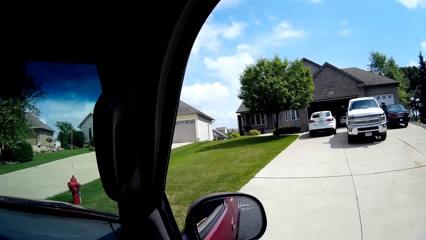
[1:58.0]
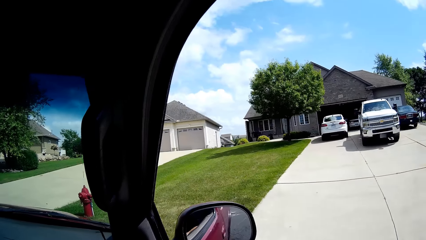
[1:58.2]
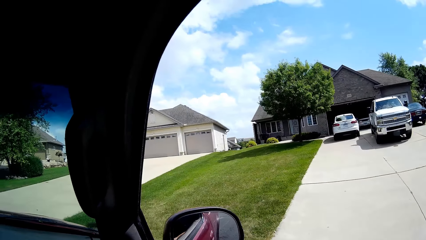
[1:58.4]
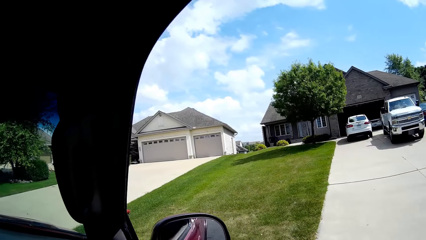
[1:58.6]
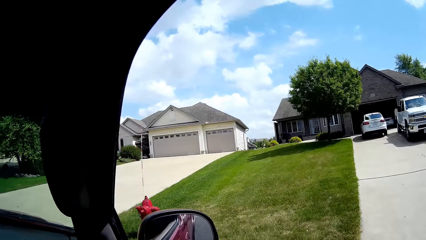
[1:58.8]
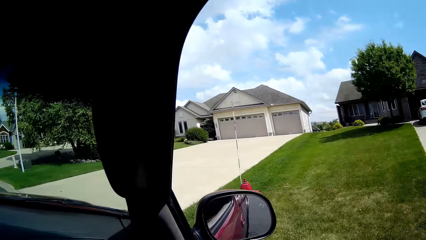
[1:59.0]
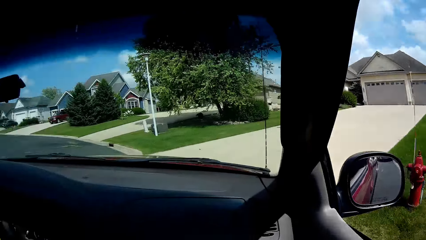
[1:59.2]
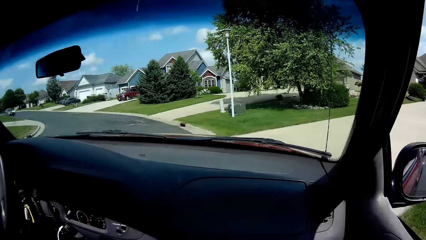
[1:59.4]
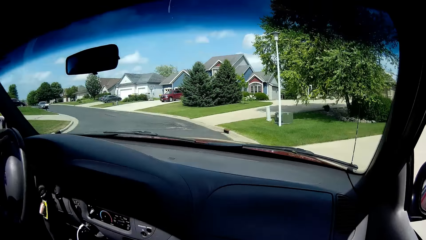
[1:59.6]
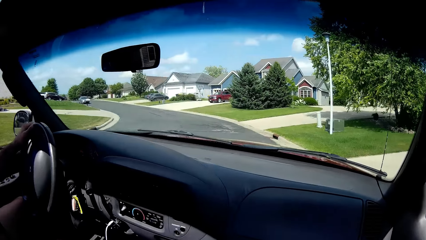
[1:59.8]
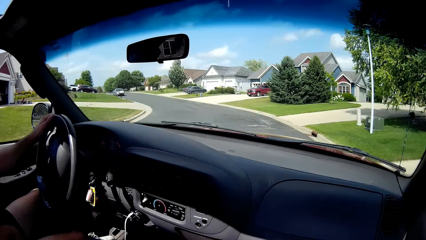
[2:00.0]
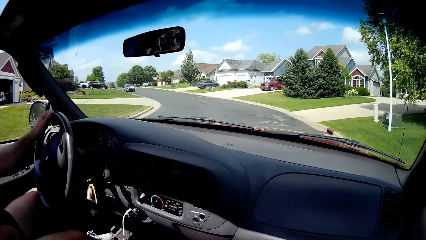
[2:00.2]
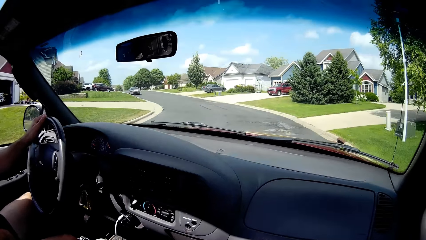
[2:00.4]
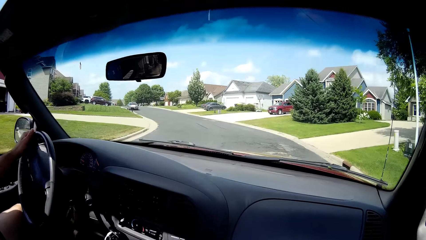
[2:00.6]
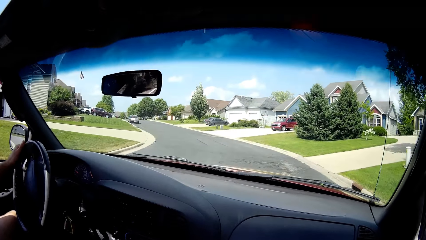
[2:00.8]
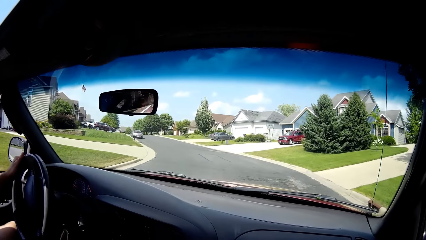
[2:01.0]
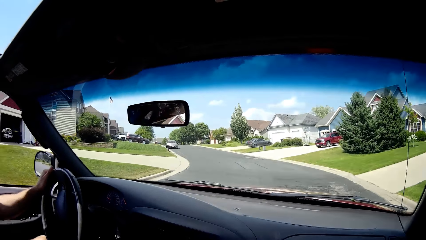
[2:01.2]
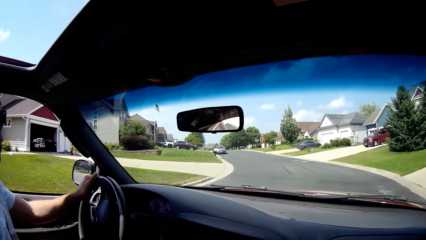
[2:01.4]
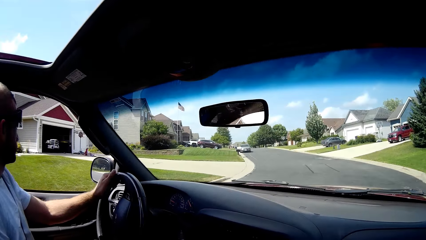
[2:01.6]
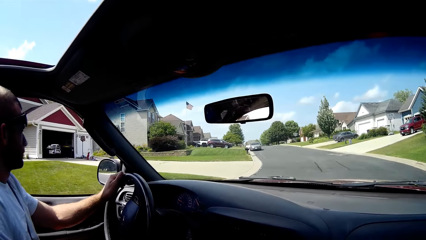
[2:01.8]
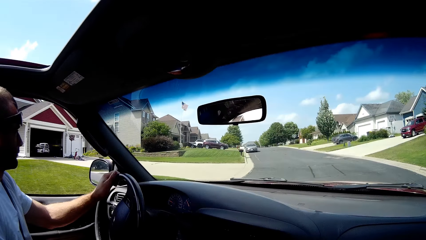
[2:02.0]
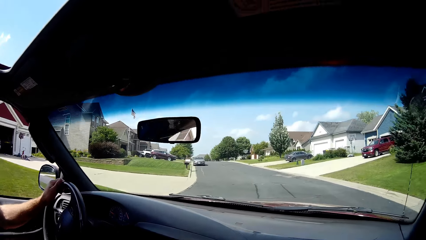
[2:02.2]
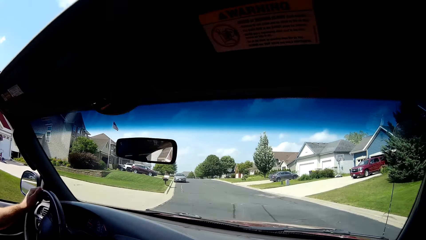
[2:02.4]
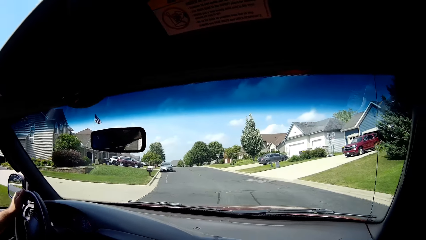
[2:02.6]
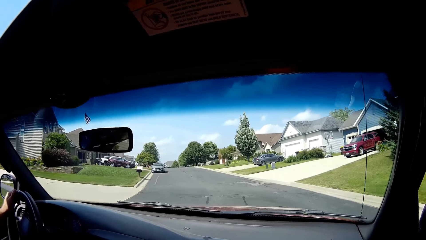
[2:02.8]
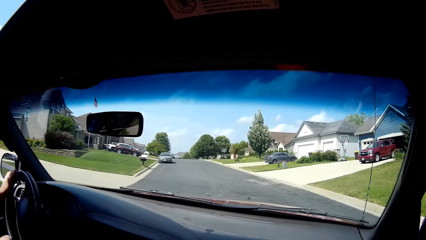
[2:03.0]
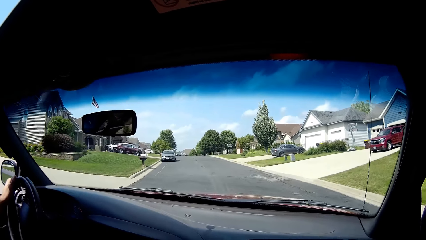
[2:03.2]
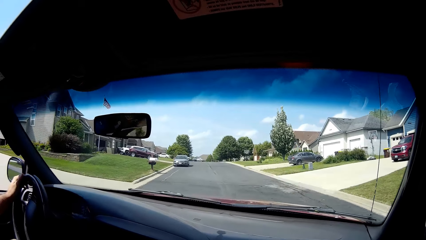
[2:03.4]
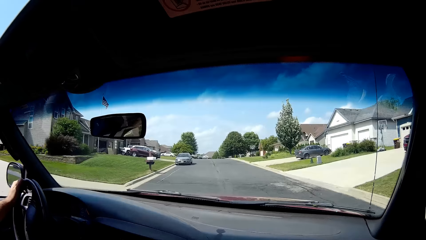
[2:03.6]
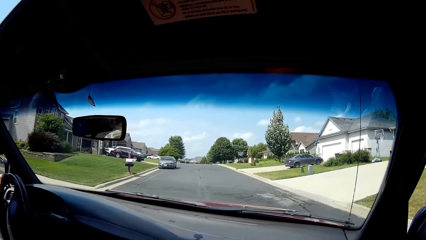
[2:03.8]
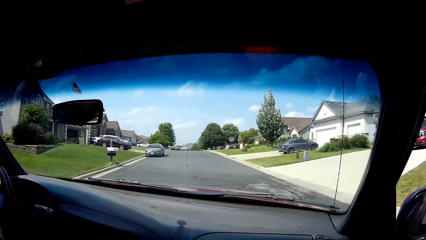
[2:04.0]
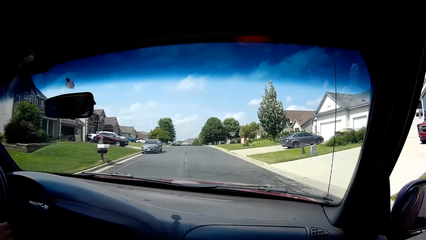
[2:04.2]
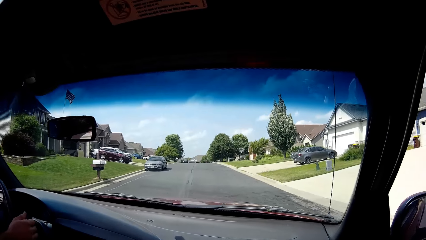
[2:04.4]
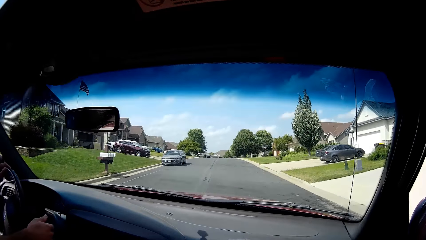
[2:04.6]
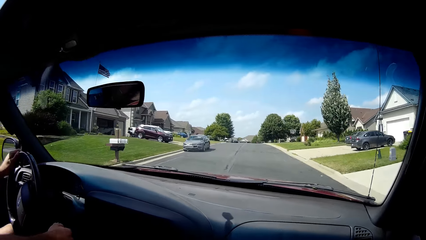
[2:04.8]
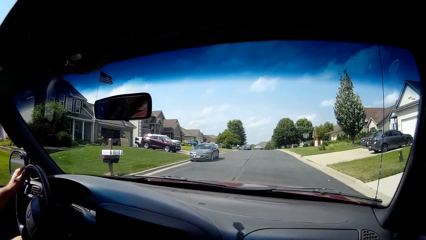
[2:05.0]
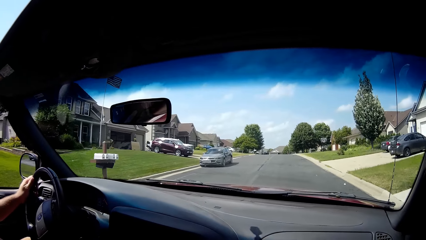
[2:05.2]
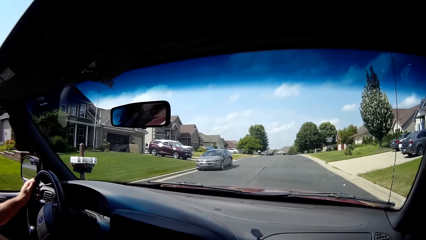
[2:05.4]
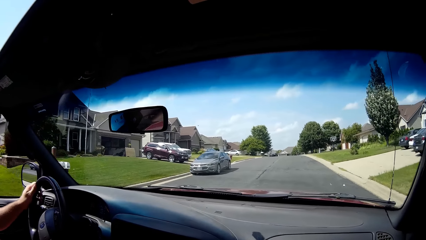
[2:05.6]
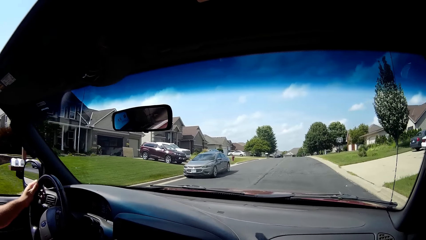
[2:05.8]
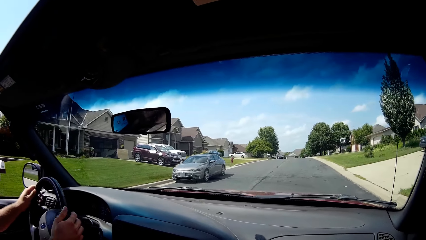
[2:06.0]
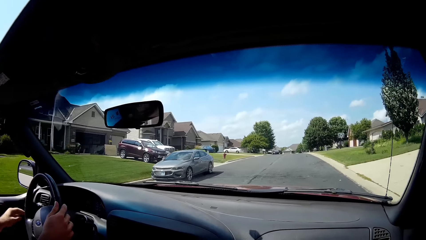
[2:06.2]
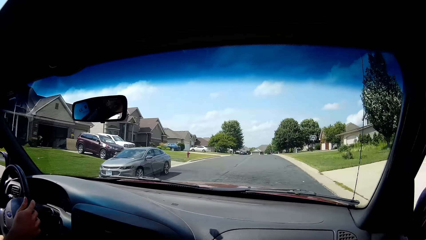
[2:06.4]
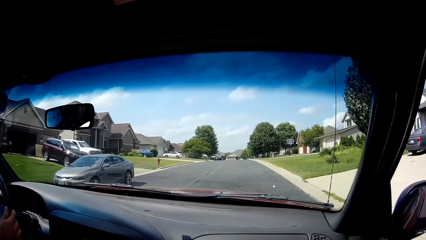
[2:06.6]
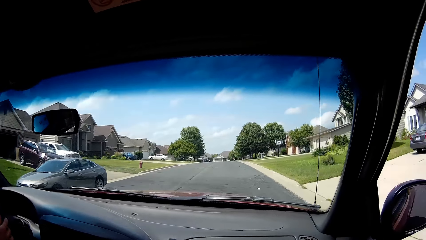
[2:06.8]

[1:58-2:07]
A person drives.

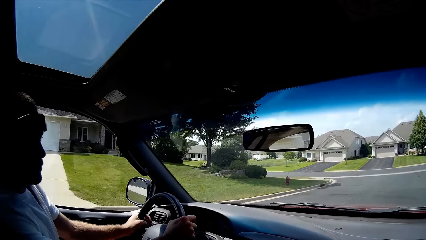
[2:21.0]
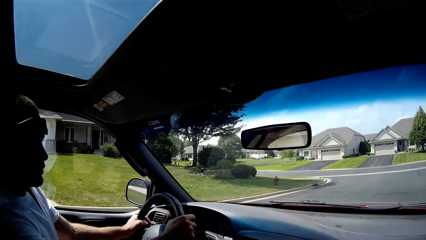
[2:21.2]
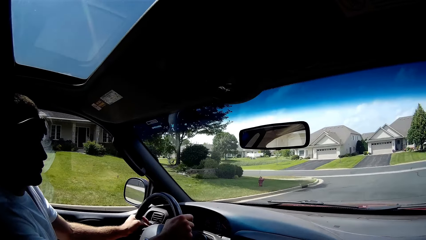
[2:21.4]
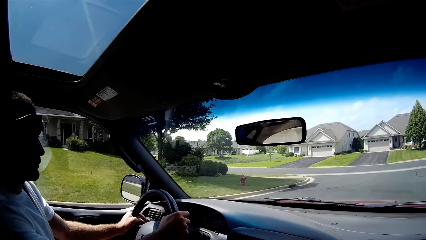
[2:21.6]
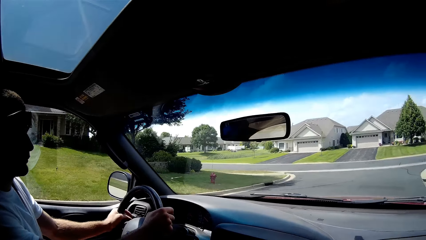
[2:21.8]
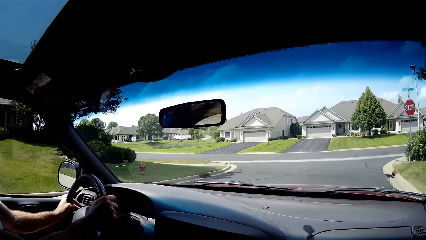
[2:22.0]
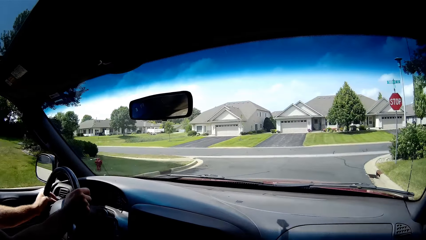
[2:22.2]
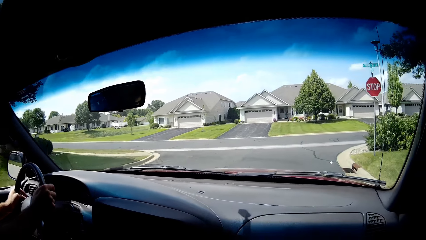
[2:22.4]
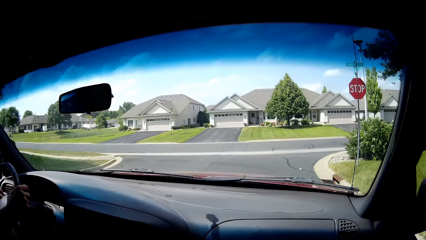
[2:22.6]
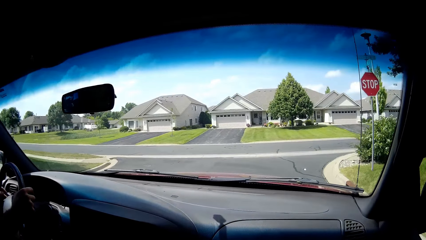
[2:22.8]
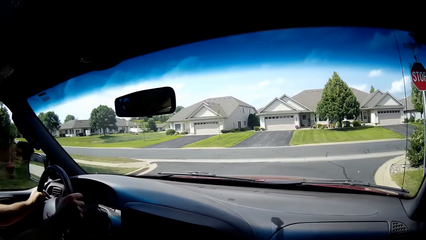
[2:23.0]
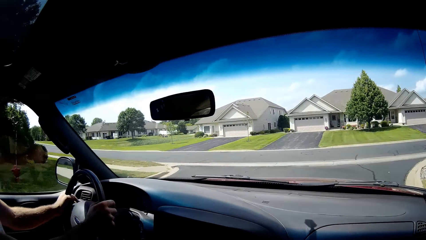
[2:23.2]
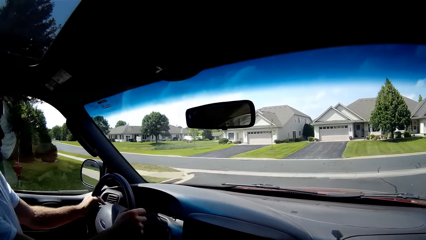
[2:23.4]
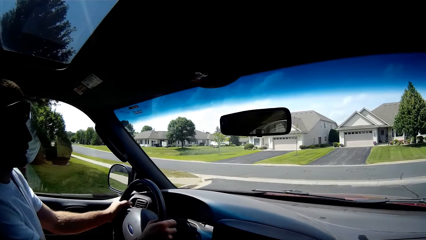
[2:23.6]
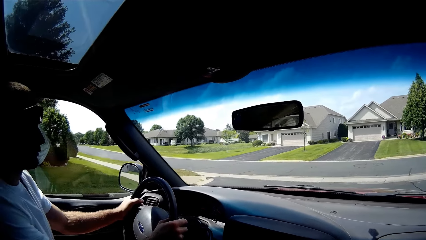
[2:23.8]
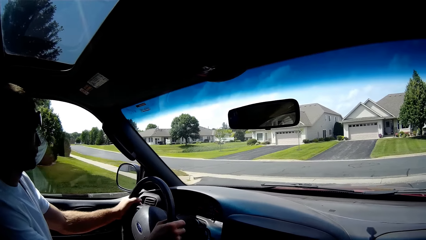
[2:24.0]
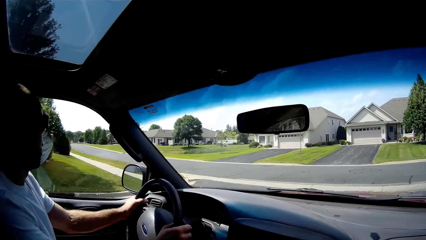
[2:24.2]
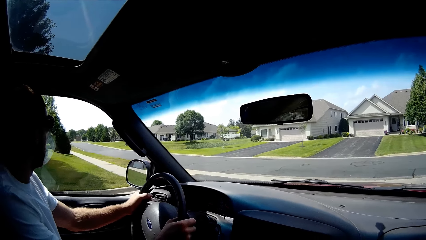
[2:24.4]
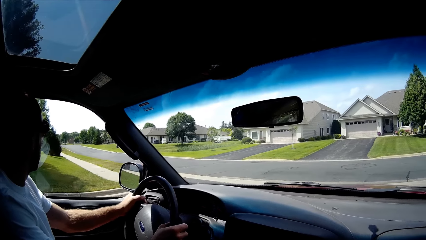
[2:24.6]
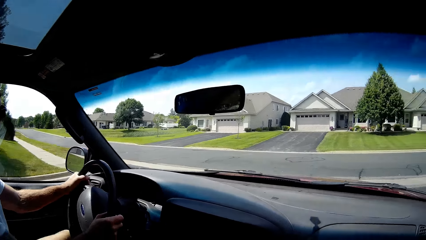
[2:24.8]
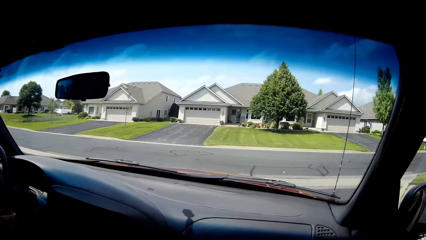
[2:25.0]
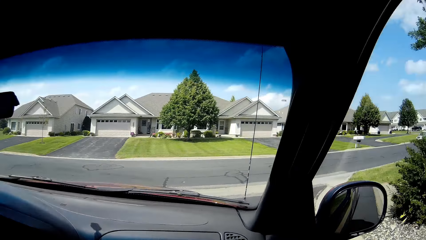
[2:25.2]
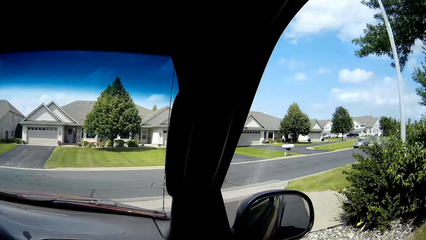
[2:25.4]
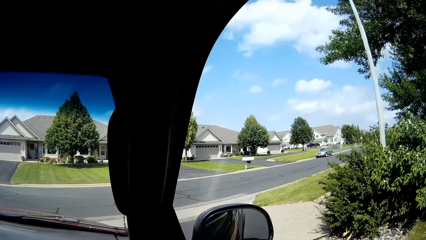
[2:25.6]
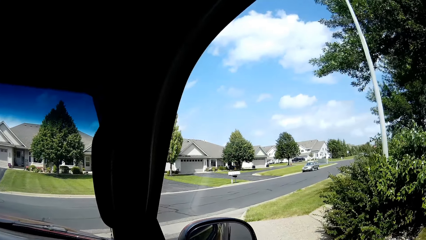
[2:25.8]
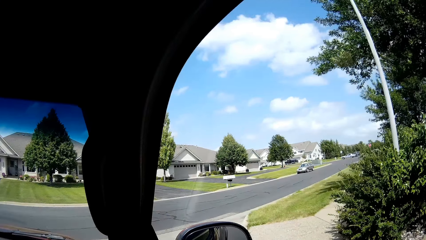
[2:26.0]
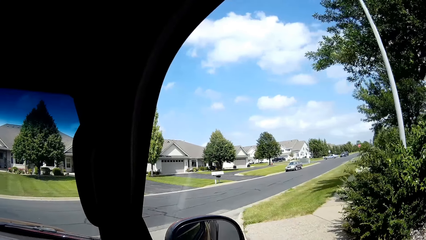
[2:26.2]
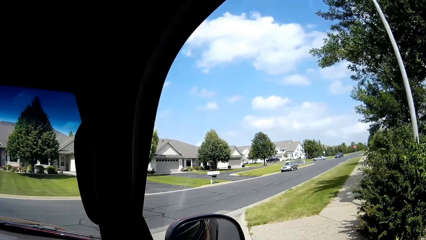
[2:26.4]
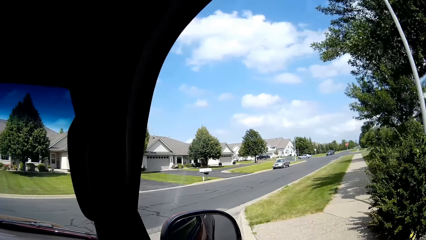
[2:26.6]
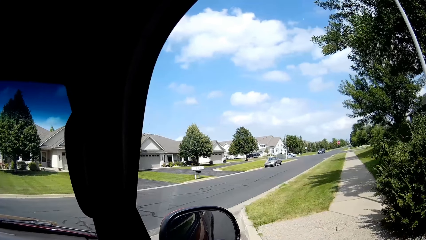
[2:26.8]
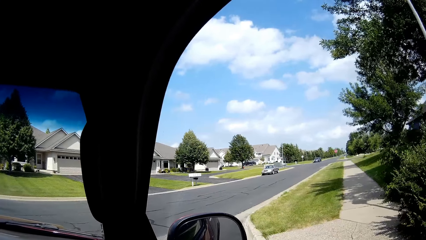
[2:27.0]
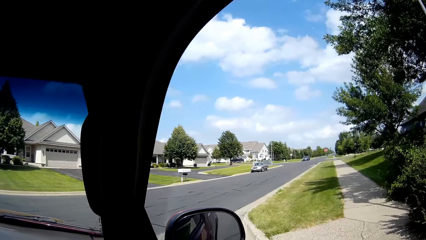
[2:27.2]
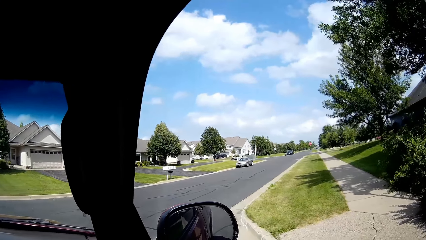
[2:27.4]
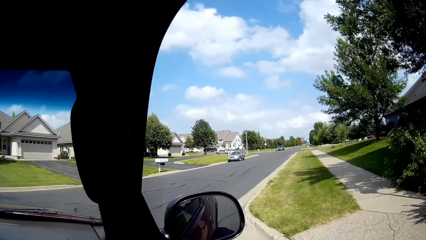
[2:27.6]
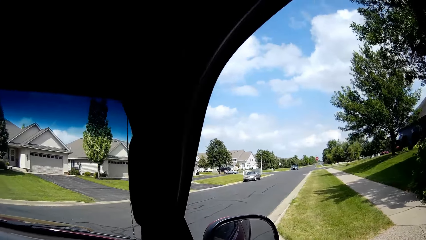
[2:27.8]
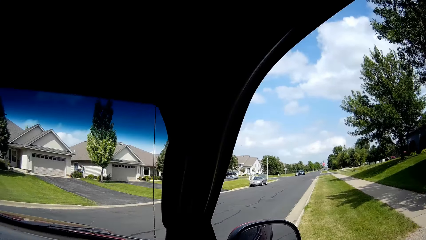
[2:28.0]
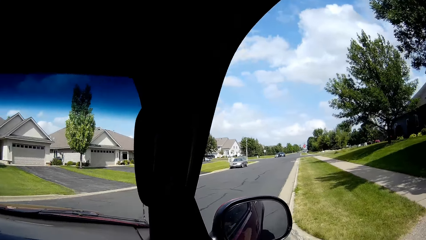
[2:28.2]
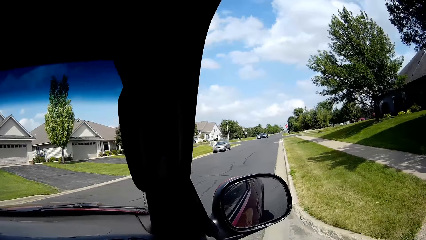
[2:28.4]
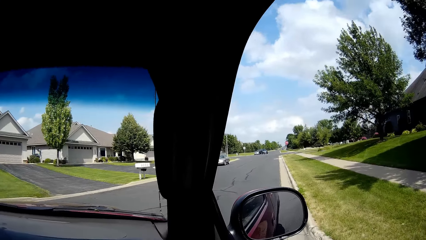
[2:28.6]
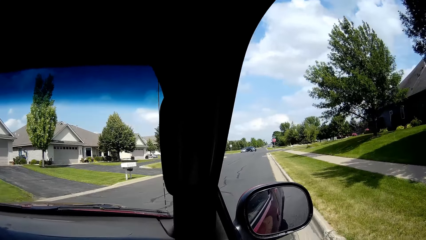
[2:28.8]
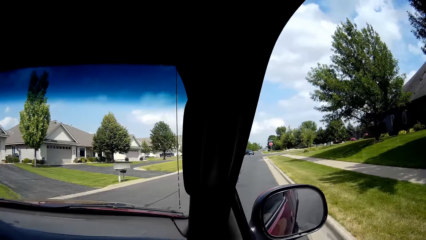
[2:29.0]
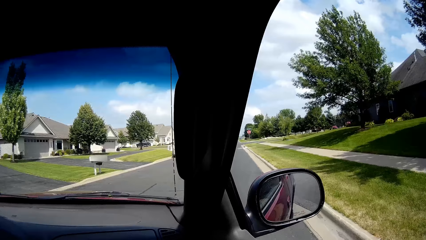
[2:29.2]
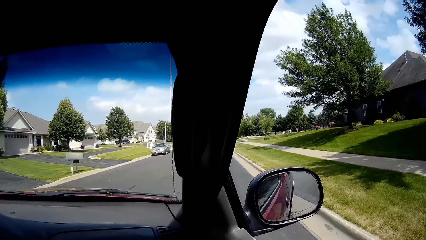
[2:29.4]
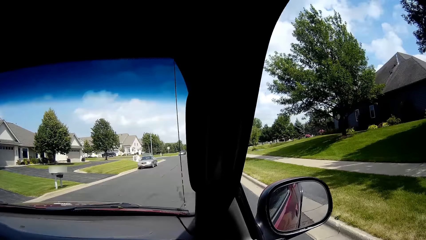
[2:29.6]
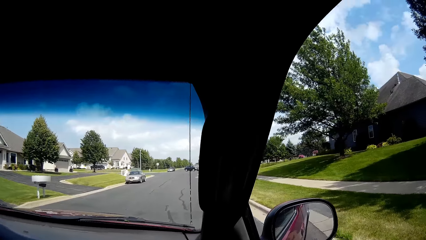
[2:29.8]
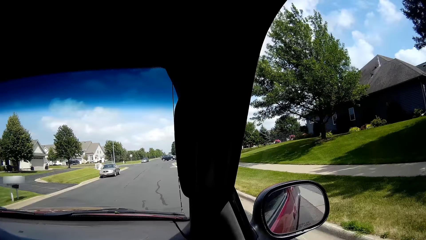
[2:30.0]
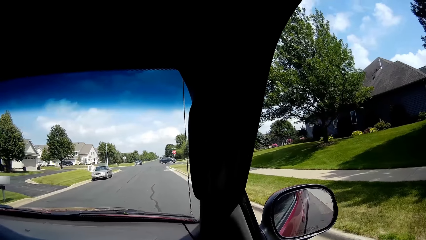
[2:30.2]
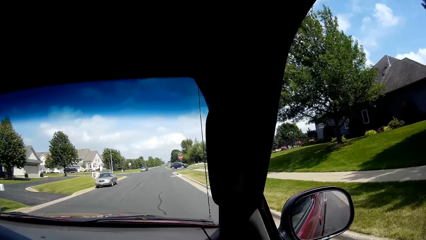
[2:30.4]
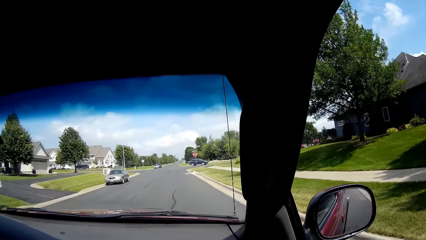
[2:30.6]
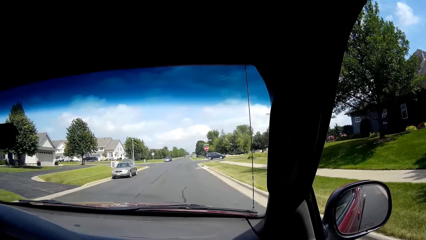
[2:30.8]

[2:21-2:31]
The camera wearer speaks.
